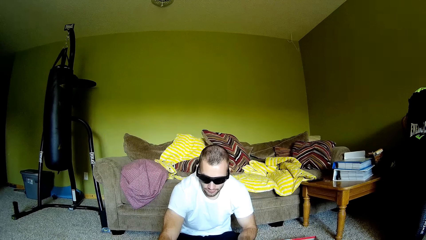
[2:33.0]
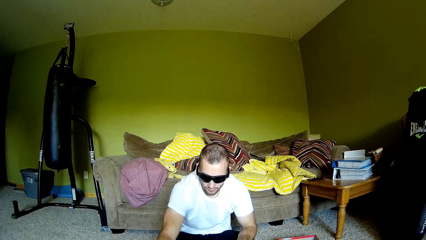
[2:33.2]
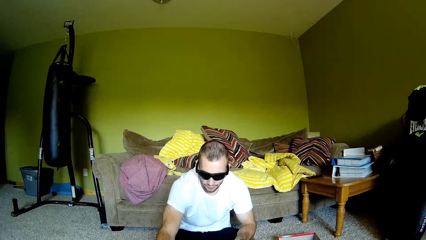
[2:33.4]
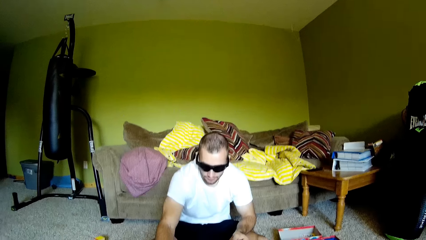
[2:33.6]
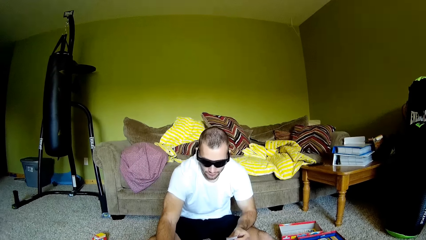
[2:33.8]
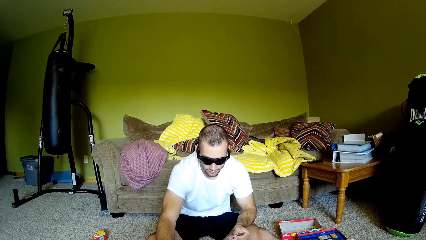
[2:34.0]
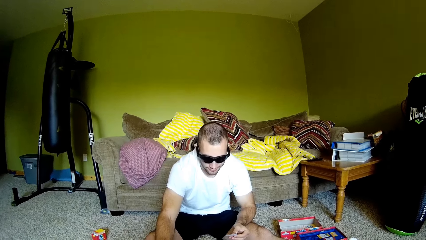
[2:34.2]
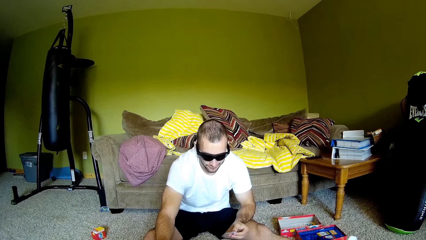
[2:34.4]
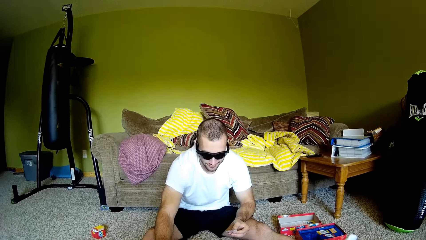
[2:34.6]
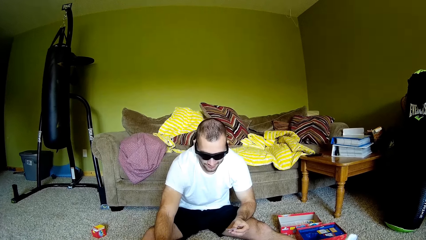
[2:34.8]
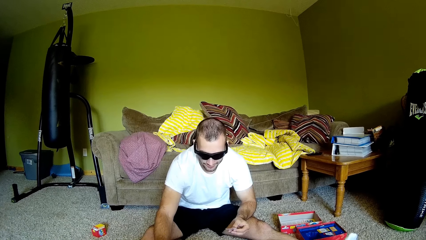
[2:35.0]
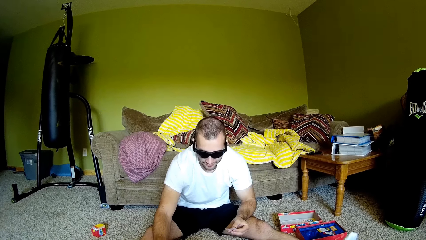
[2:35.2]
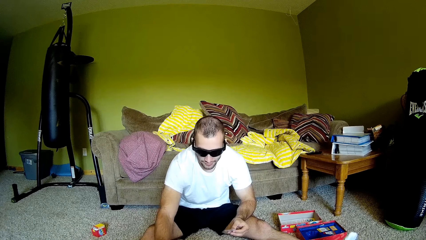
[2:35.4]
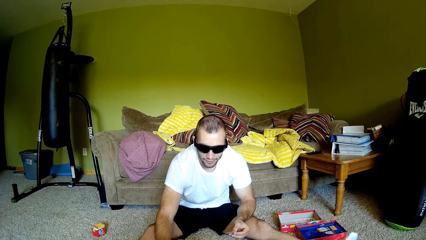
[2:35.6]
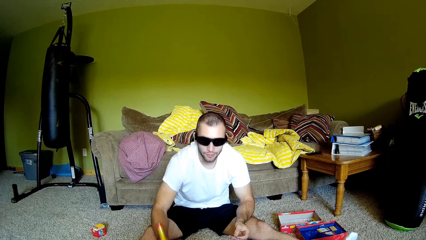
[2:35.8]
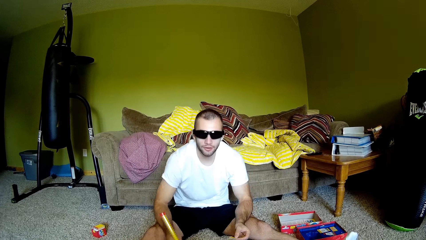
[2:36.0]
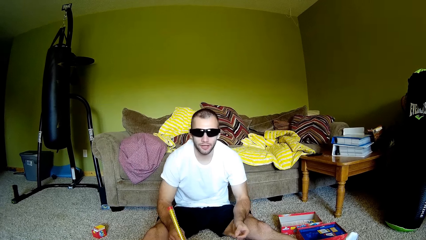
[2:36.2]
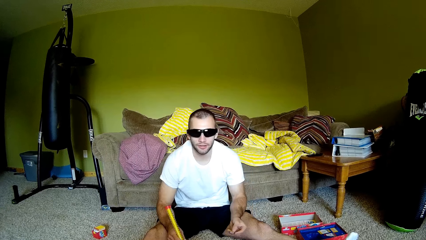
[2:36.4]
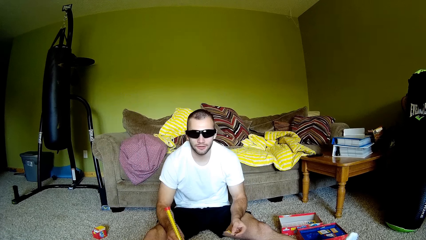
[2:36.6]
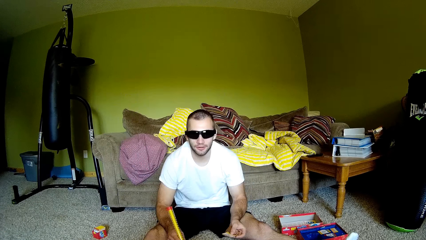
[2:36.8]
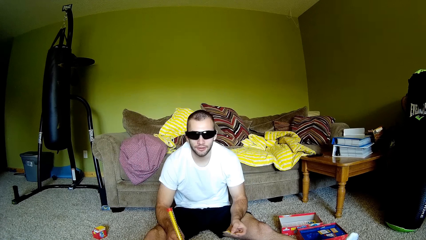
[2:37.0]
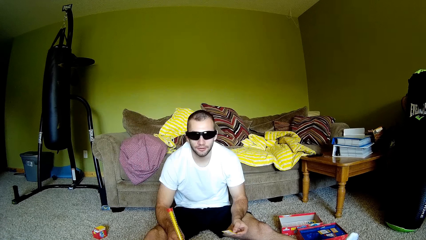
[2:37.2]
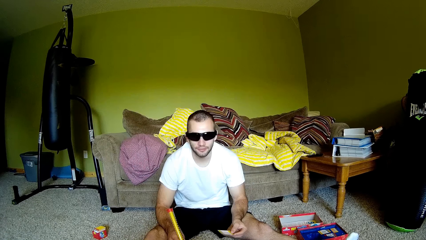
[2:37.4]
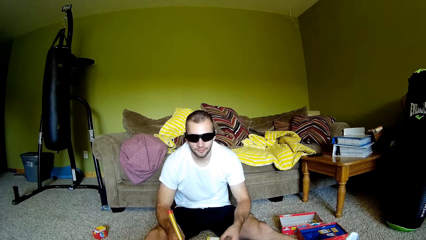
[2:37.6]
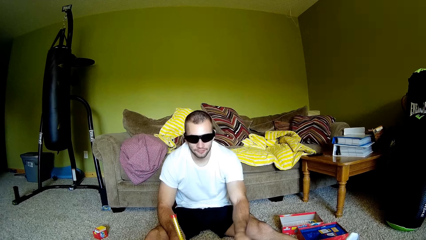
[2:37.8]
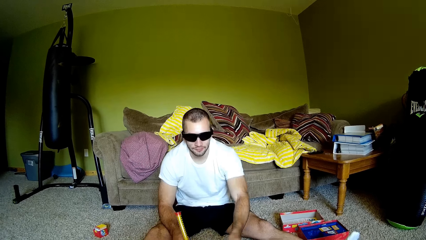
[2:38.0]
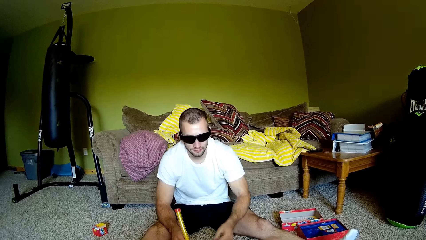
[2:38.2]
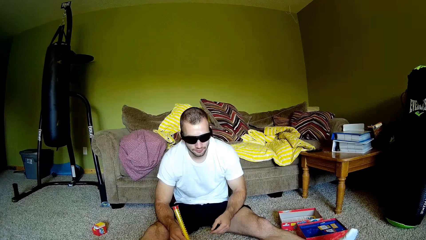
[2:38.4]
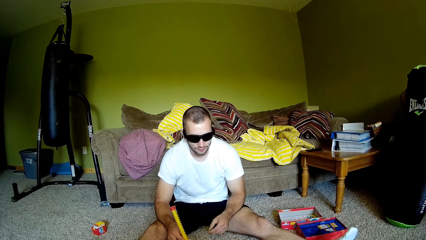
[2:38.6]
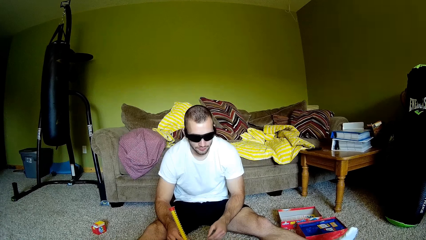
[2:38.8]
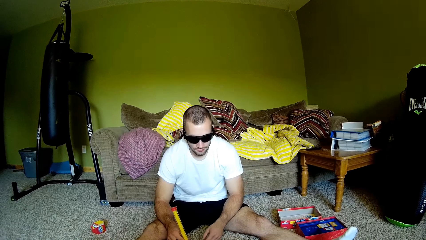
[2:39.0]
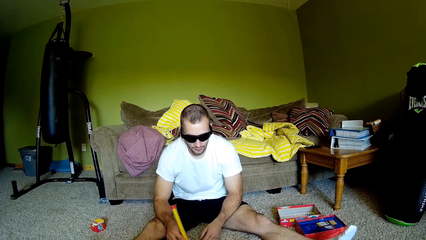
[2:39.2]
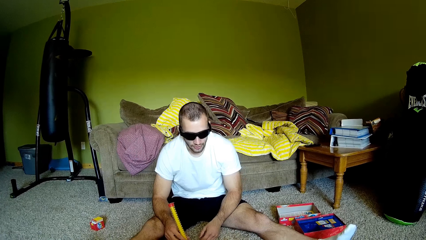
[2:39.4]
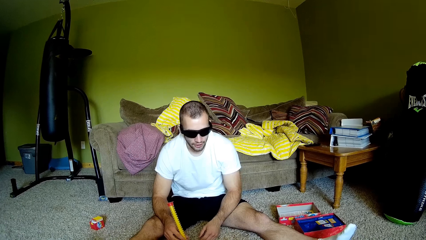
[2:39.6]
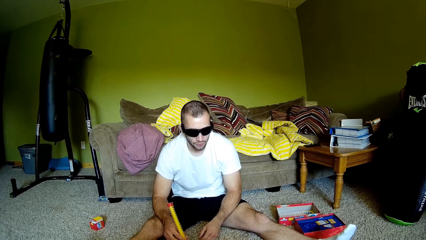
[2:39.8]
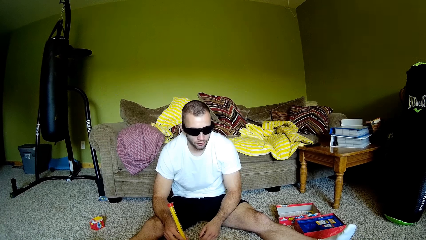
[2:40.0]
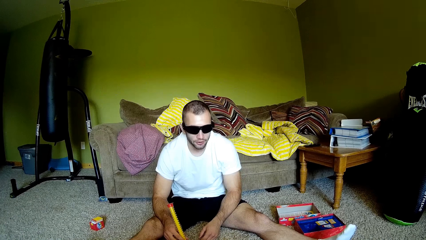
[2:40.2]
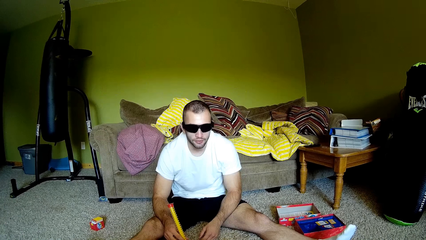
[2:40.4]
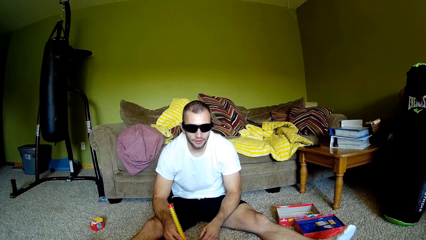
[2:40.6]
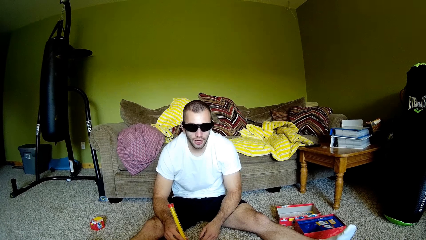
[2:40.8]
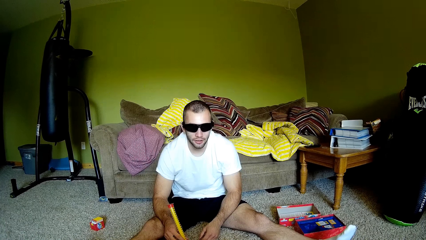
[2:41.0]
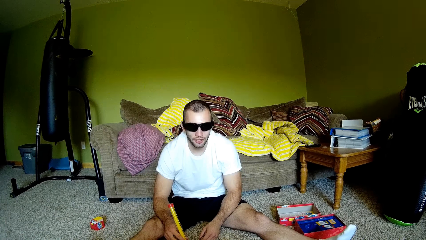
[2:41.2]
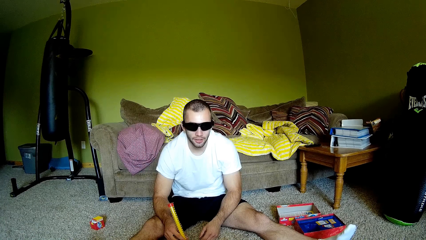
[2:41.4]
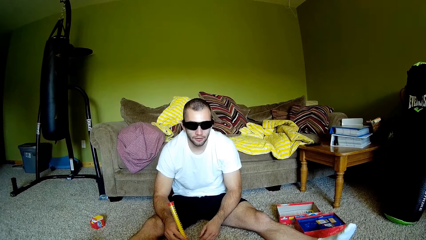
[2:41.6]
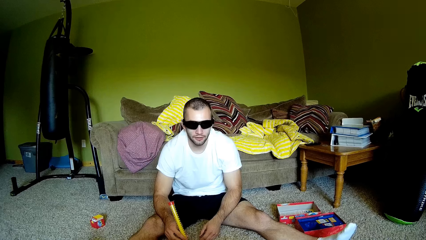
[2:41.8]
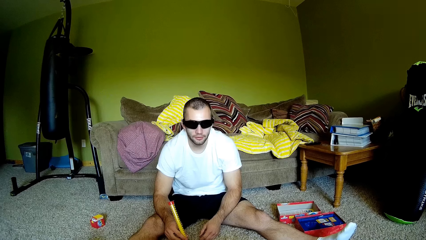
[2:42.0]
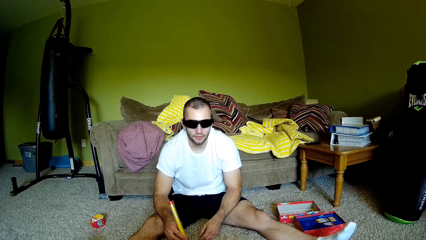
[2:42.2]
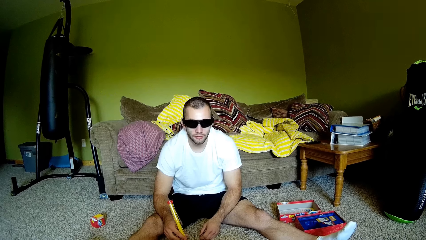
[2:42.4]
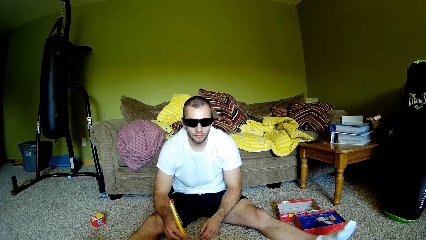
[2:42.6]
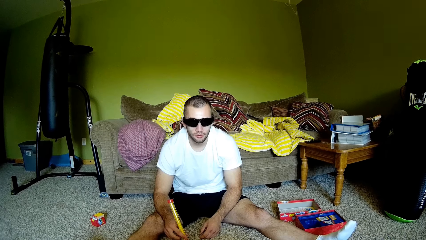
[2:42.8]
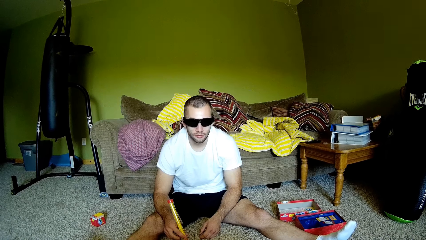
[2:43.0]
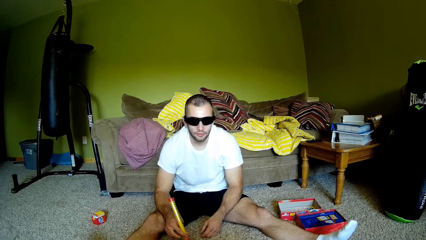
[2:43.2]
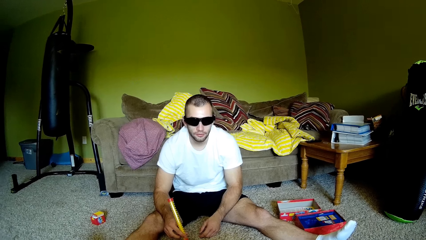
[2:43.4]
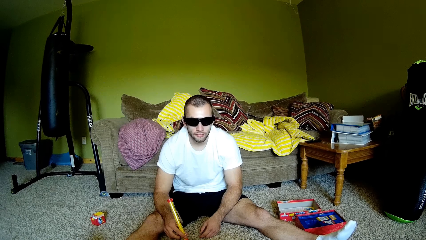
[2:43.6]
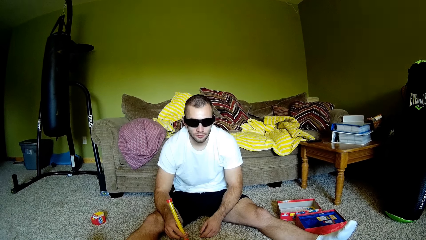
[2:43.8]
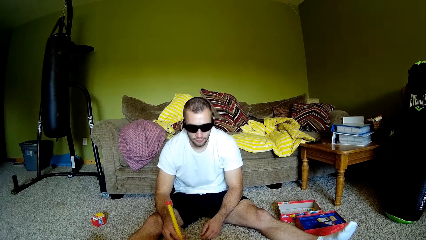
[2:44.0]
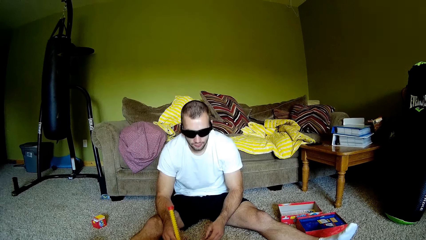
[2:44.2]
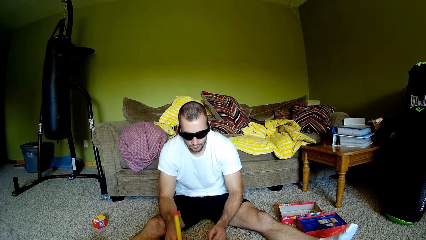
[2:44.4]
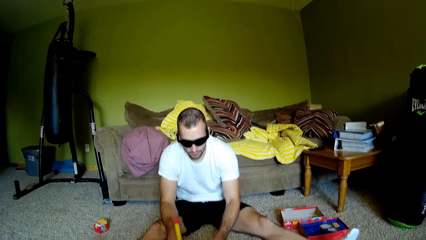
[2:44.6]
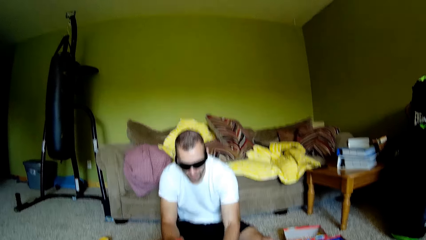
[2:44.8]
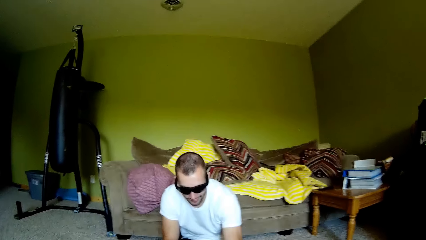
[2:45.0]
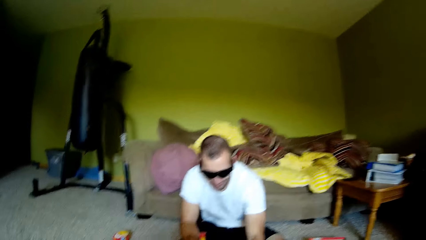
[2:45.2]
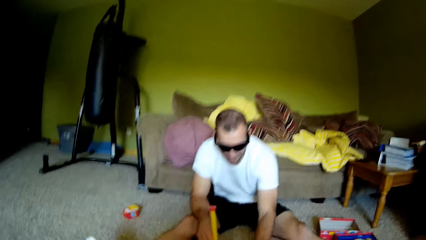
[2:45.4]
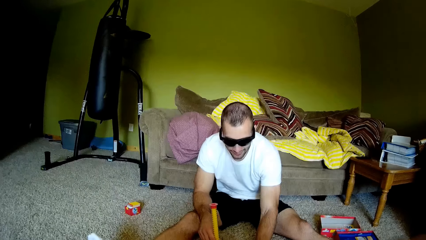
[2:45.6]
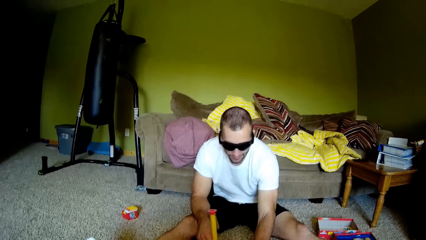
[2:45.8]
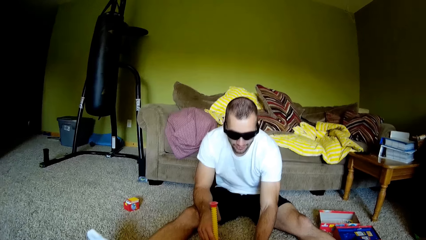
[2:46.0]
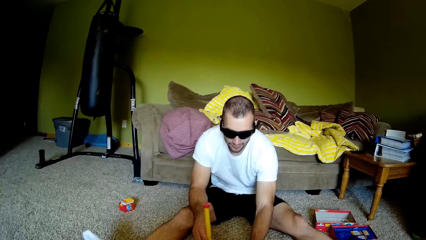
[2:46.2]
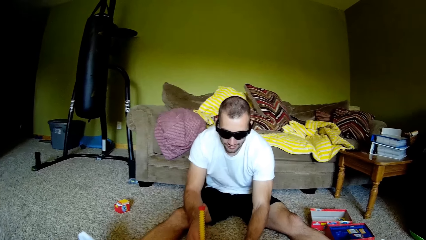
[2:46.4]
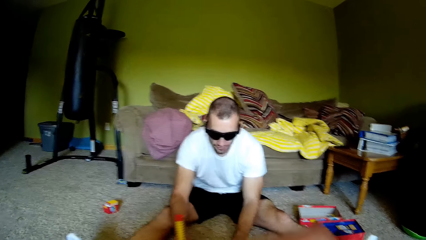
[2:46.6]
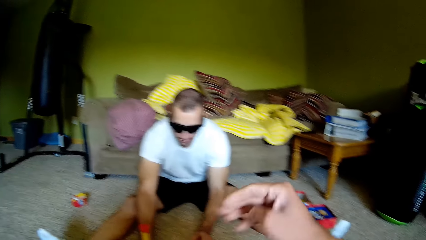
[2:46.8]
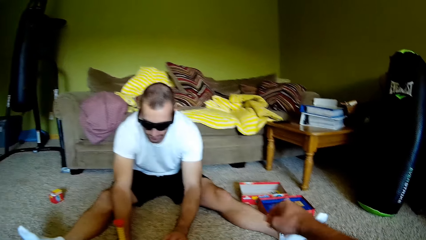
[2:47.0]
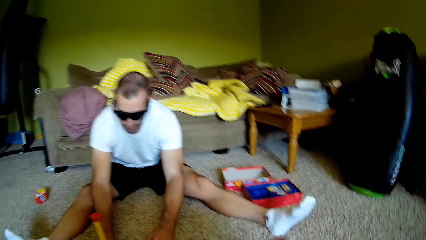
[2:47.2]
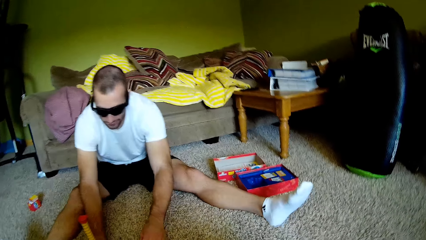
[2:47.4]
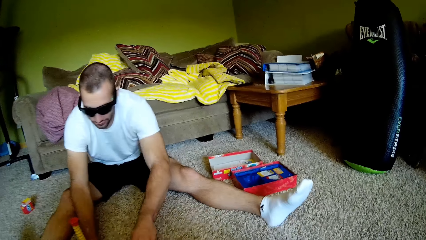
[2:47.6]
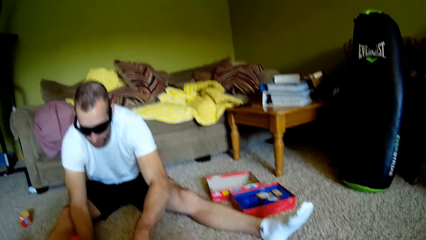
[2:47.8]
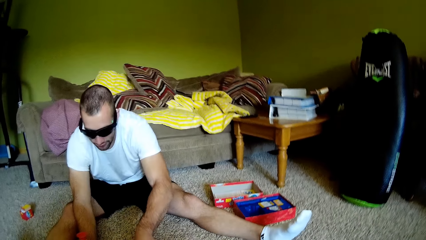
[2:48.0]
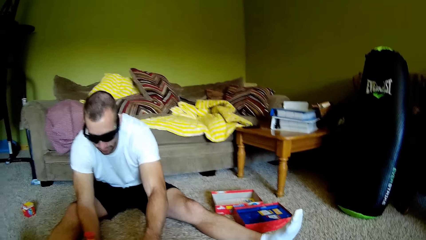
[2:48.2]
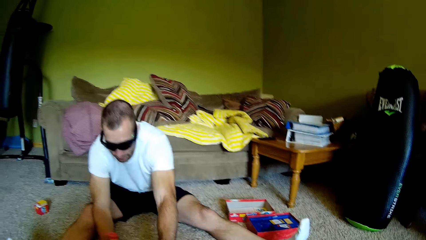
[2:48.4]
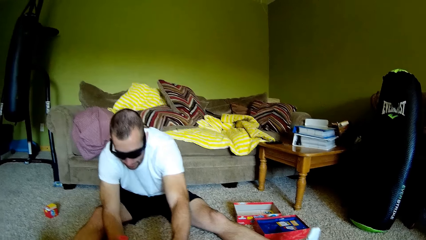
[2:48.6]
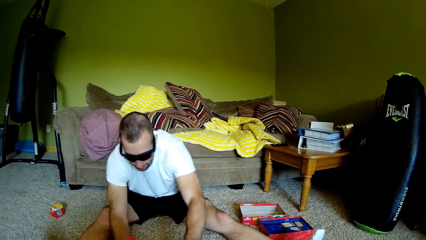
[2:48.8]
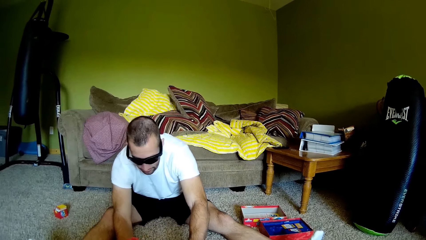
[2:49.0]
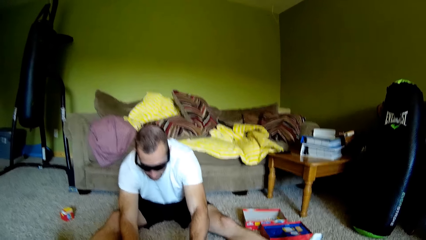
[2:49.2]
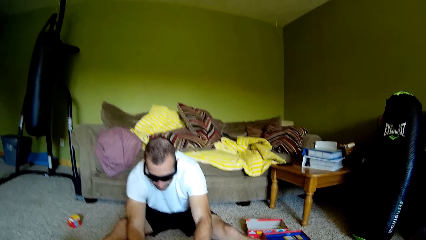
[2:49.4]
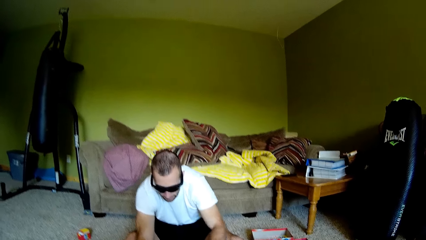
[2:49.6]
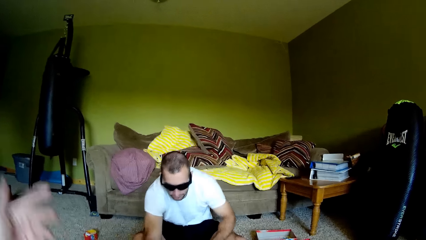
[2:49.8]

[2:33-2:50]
A man throws a playing card. The camera wearer moves a hand.
